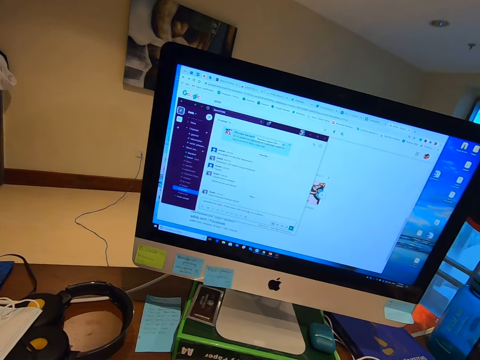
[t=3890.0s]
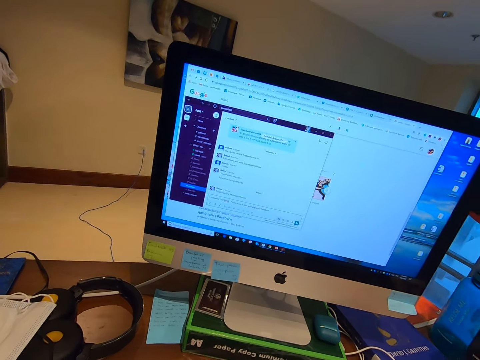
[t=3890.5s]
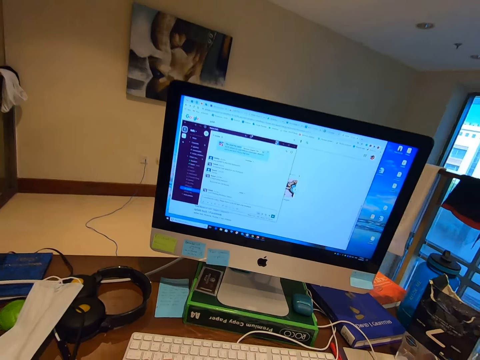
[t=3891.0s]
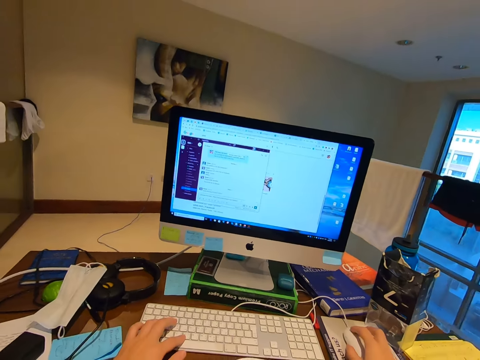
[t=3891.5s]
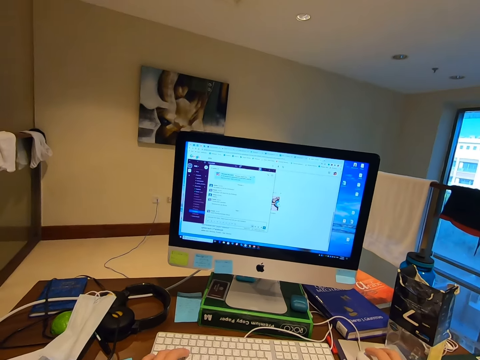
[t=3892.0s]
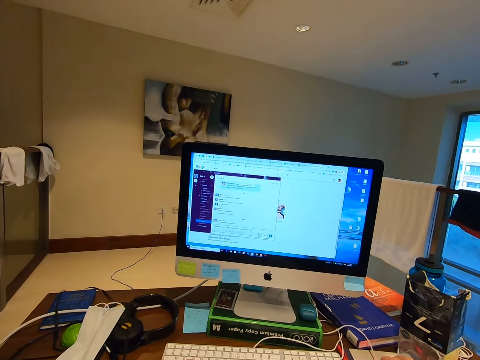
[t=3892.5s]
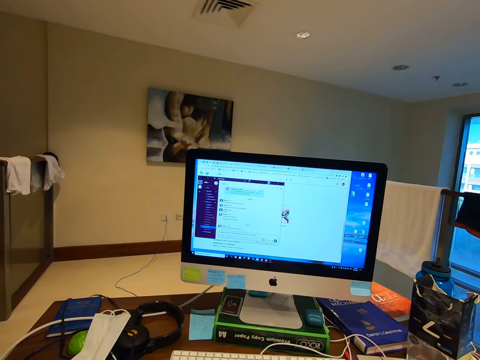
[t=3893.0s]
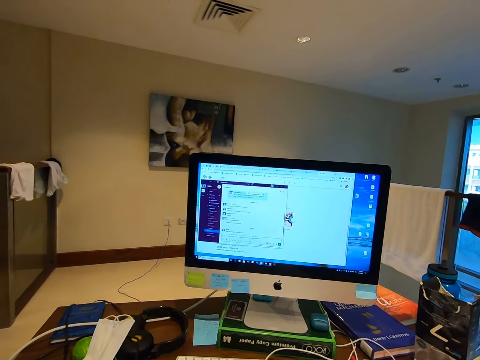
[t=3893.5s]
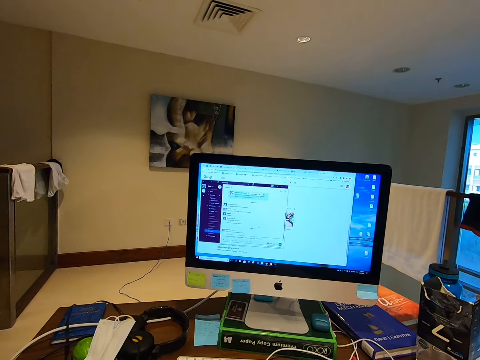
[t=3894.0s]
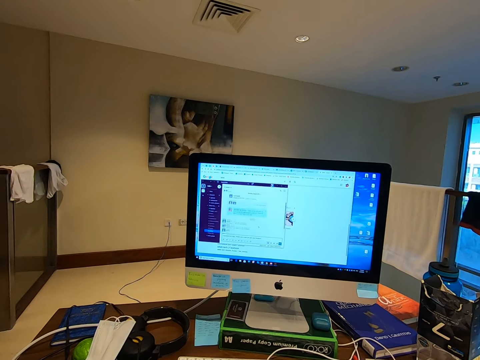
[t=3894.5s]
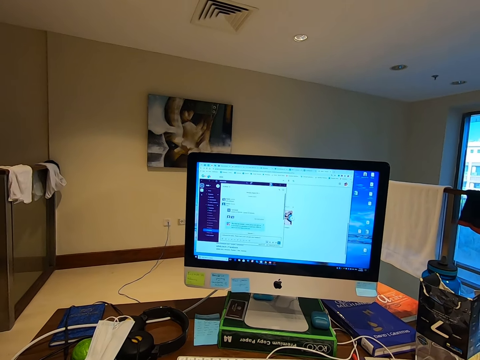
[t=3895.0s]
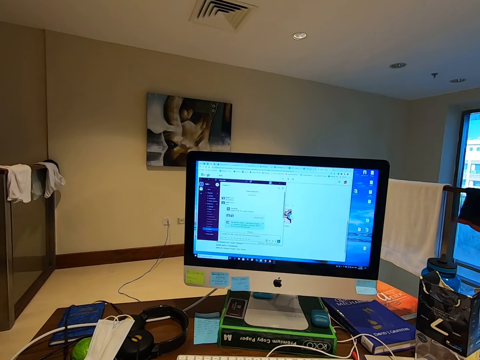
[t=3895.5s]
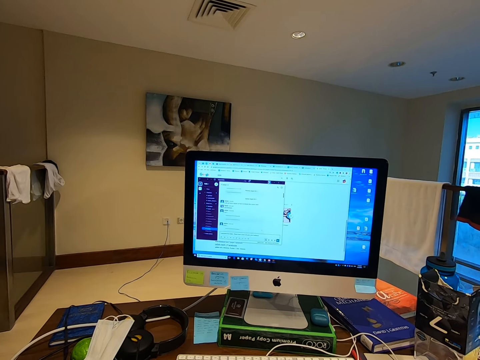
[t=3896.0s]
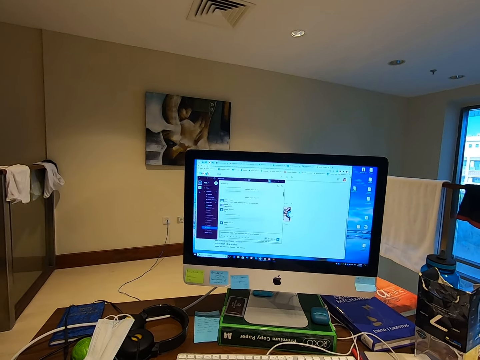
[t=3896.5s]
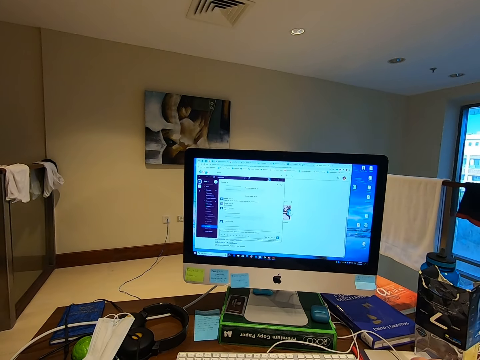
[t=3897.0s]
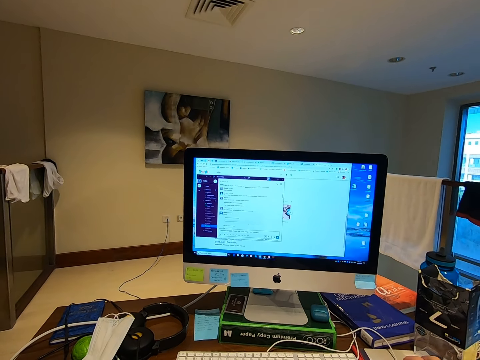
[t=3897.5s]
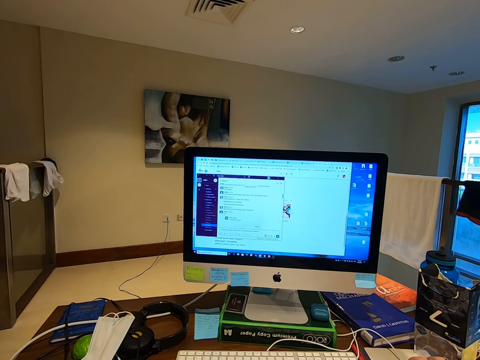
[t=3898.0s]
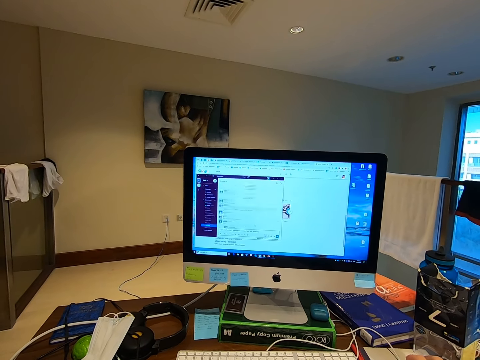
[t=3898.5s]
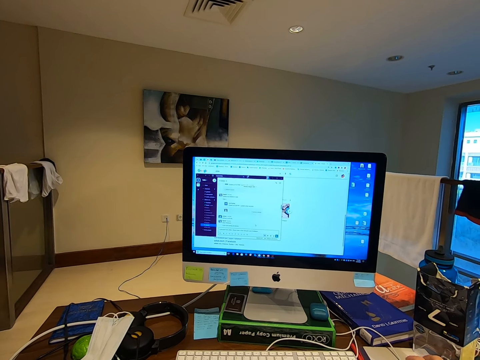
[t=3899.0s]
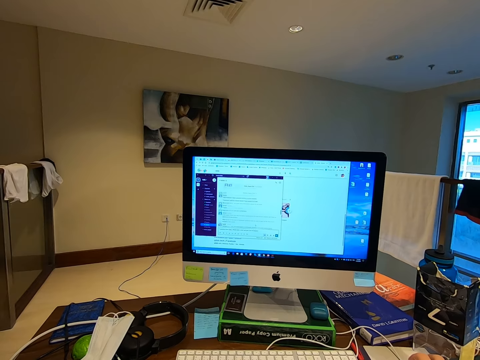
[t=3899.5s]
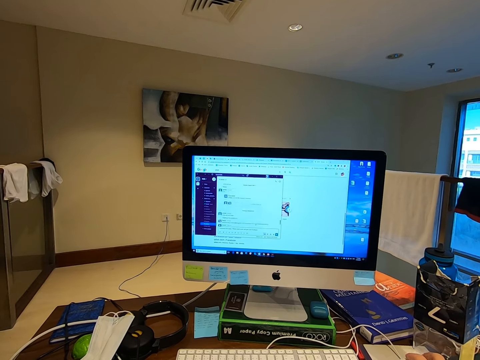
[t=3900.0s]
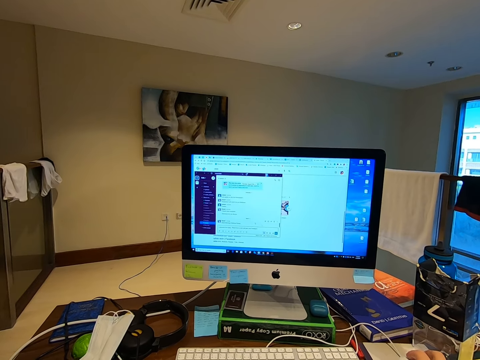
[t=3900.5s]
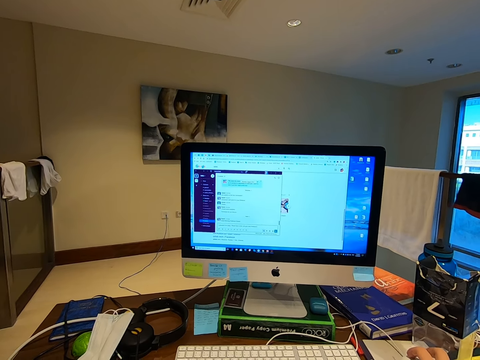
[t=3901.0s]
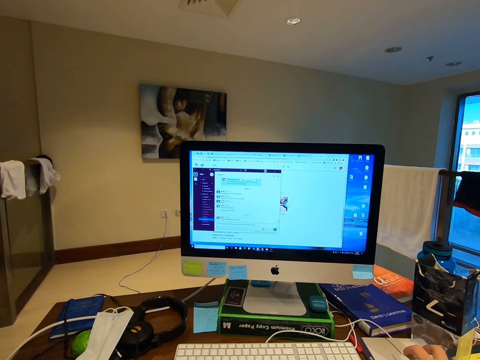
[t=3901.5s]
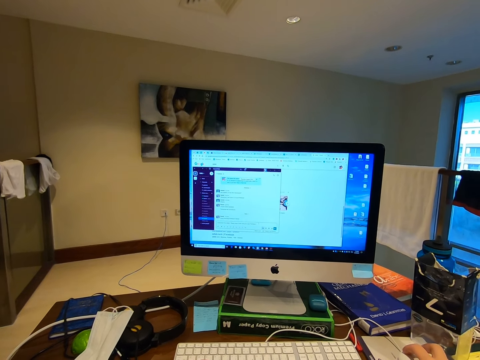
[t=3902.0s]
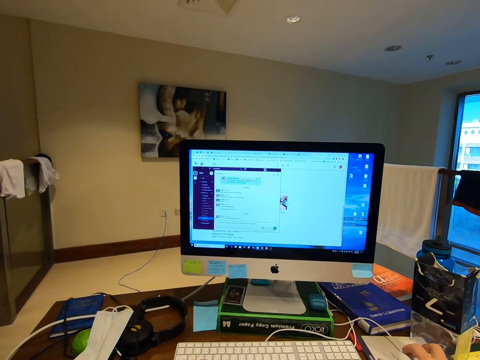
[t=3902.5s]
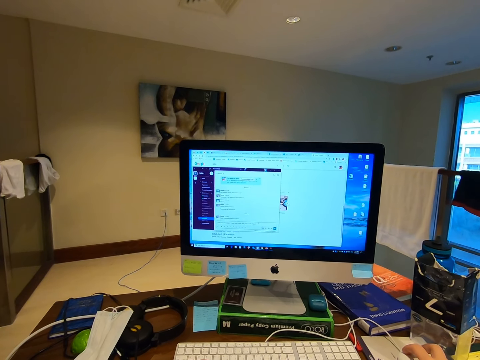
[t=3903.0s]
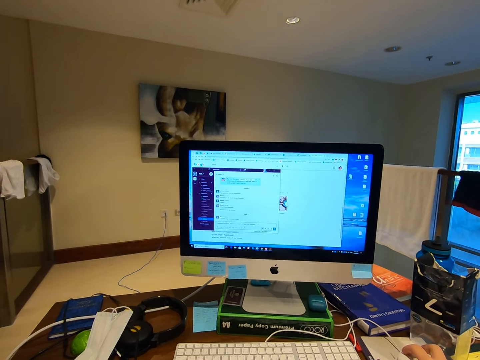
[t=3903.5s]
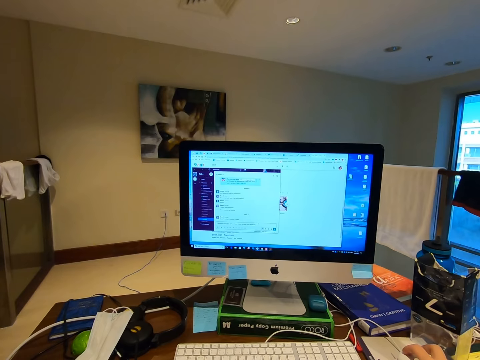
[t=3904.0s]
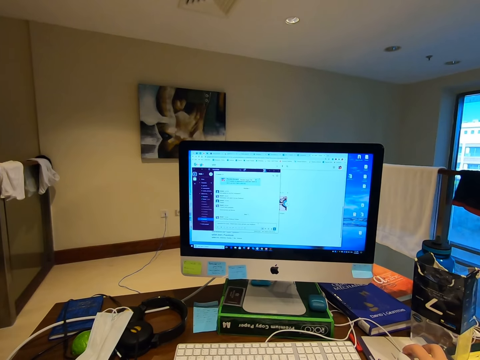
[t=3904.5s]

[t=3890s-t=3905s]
The camera wearer navigates the application with the mouse.

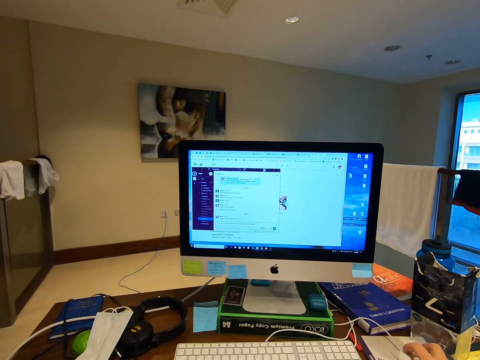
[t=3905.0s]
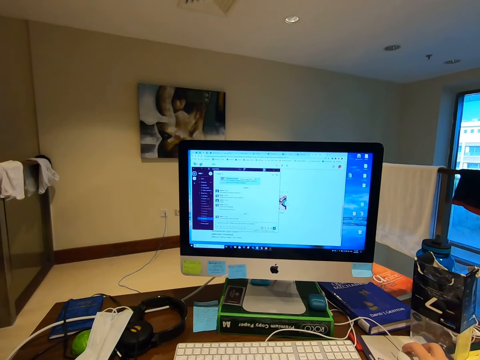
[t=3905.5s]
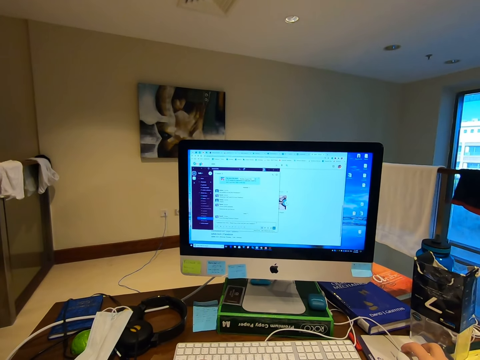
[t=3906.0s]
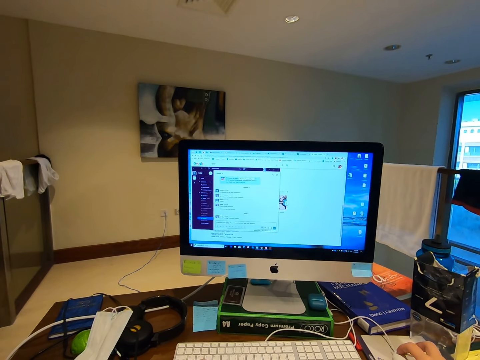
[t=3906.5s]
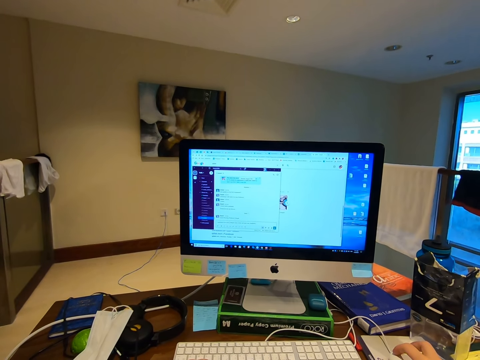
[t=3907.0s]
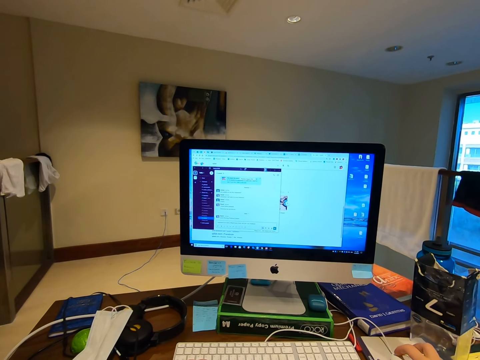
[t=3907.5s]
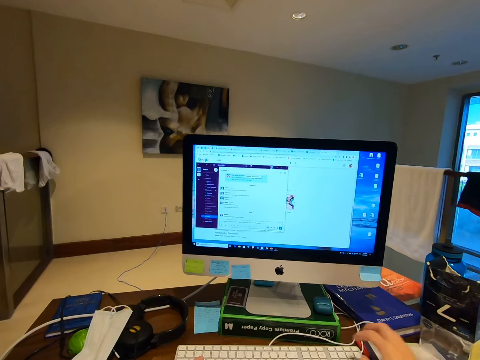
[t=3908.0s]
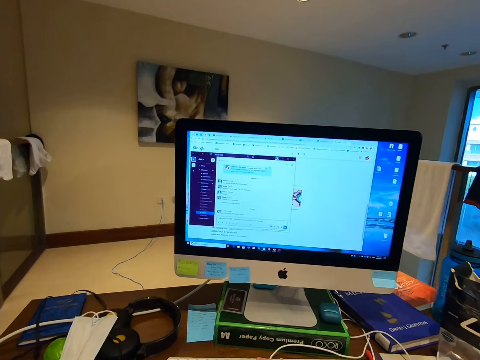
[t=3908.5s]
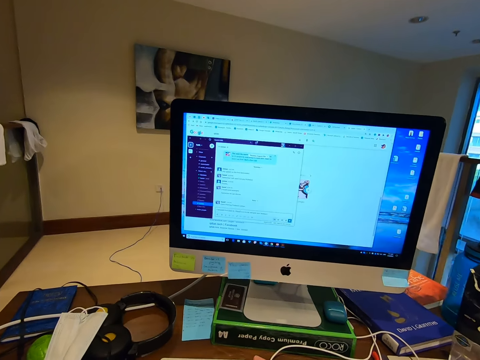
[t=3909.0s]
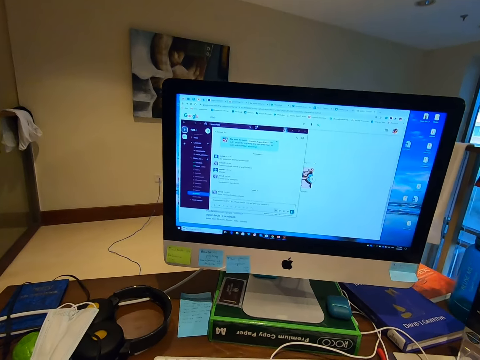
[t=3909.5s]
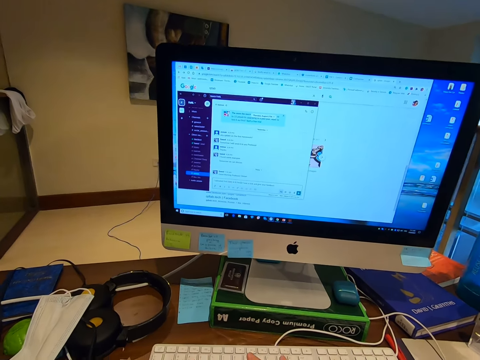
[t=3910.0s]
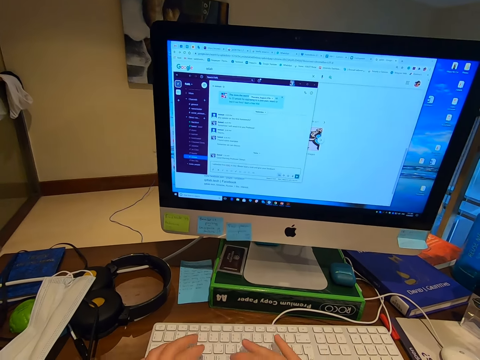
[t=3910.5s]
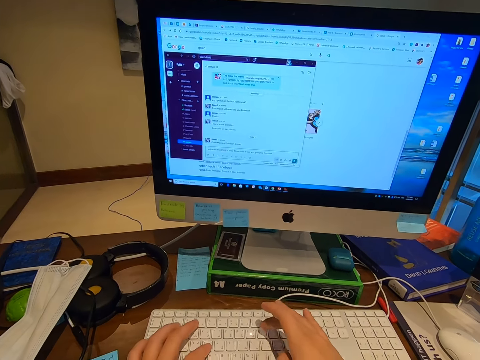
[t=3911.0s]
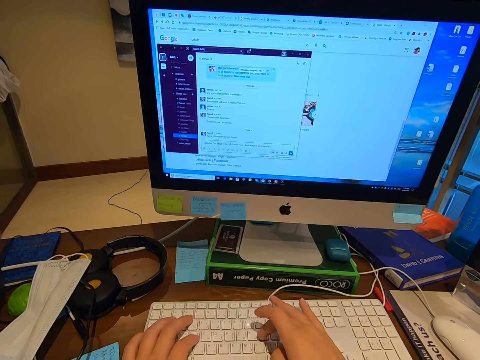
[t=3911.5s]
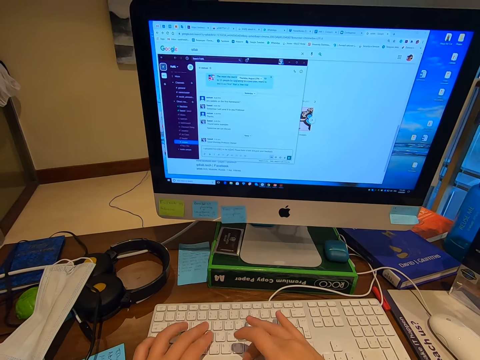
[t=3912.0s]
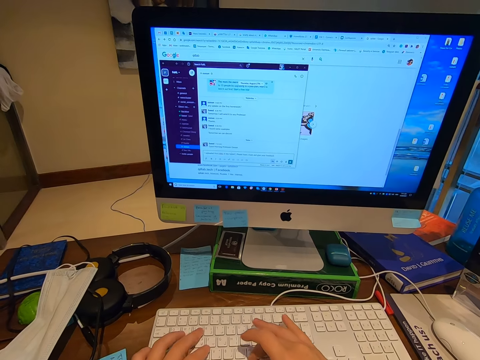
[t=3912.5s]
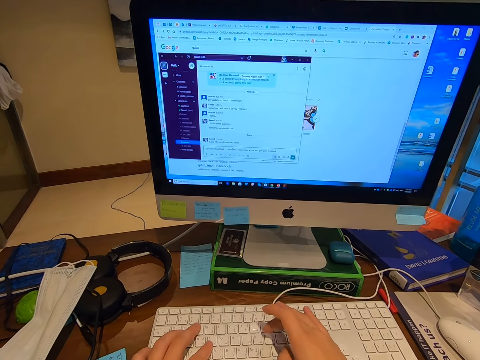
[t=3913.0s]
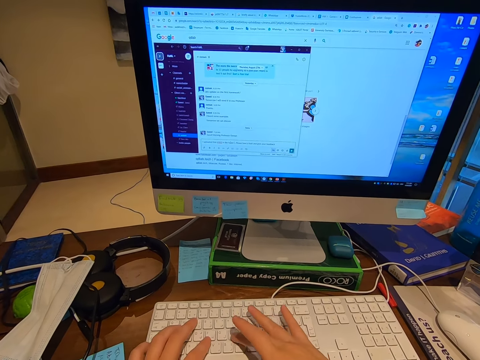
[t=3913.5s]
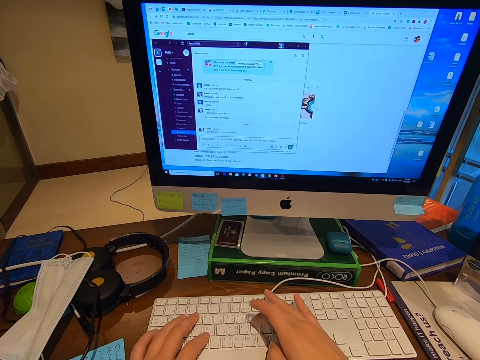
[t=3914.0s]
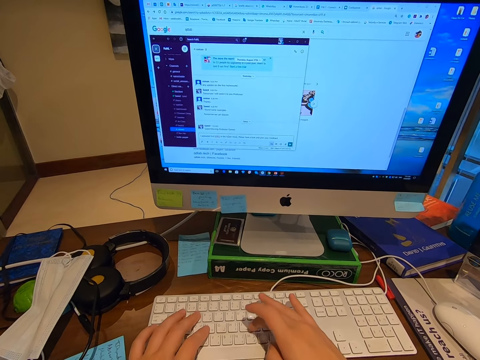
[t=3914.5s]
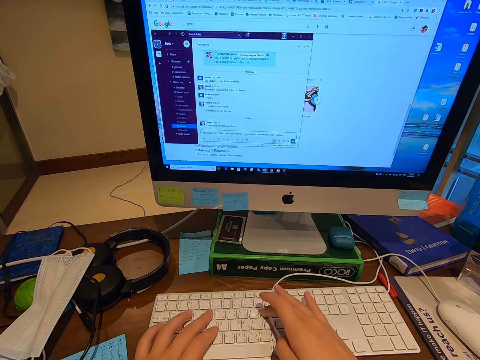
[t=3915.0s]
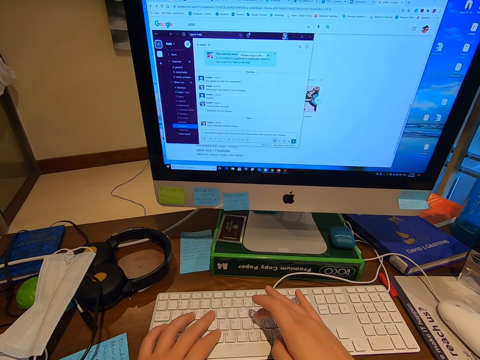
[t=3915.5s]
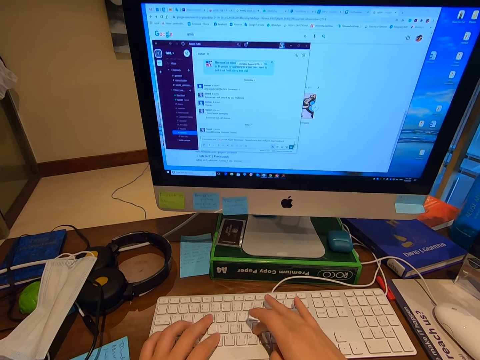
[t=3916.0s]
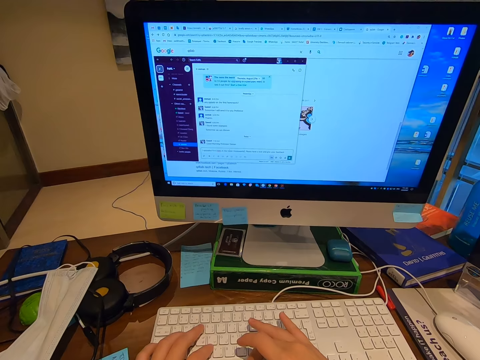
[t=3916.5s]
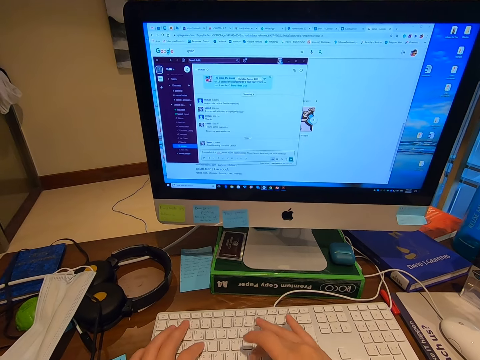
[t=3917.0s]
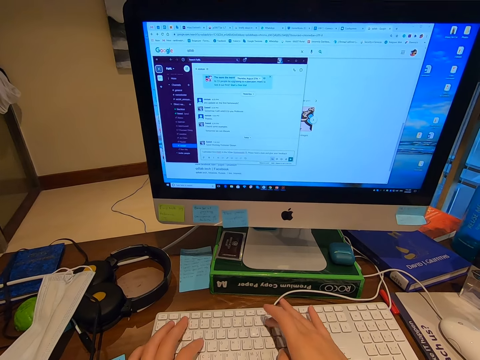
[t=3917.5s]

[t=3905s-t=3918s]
The camera wearer types on the keyboard.
